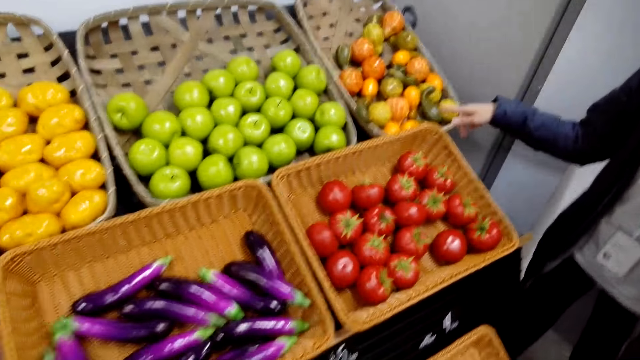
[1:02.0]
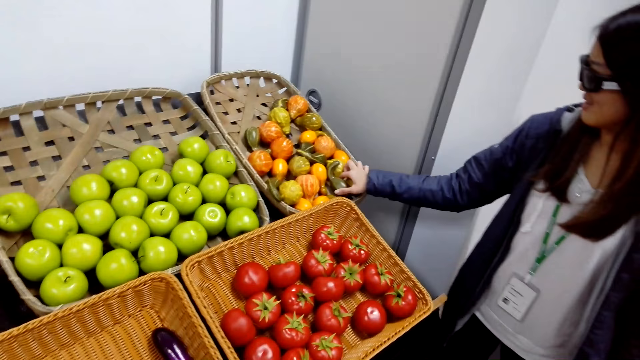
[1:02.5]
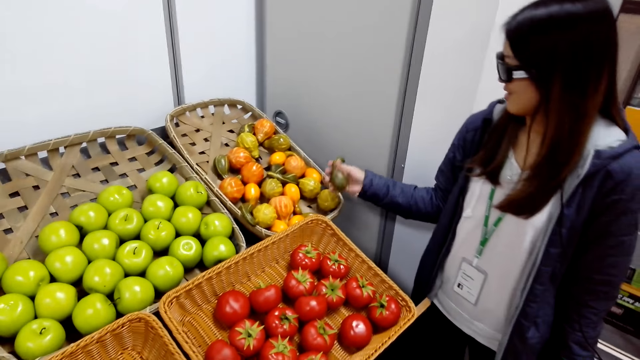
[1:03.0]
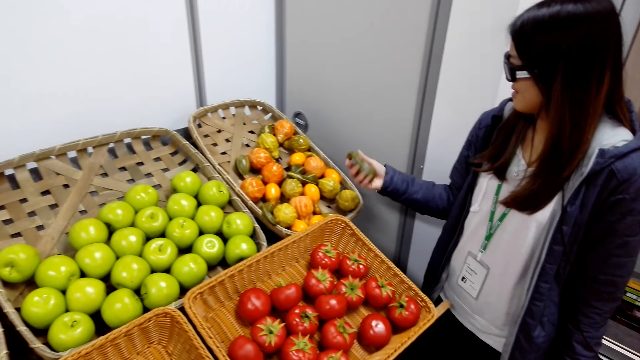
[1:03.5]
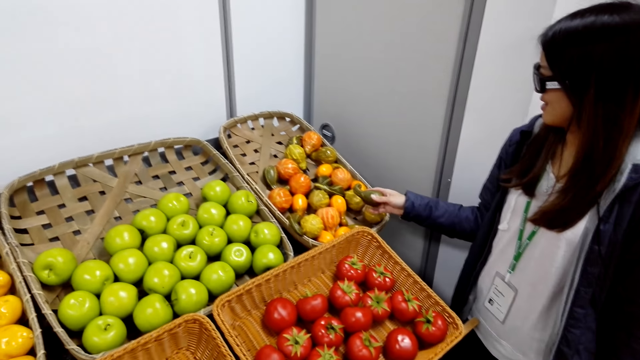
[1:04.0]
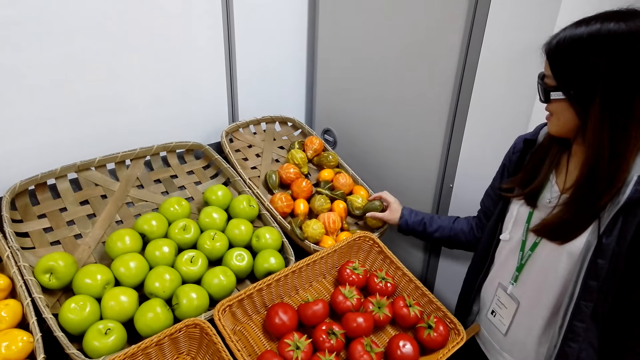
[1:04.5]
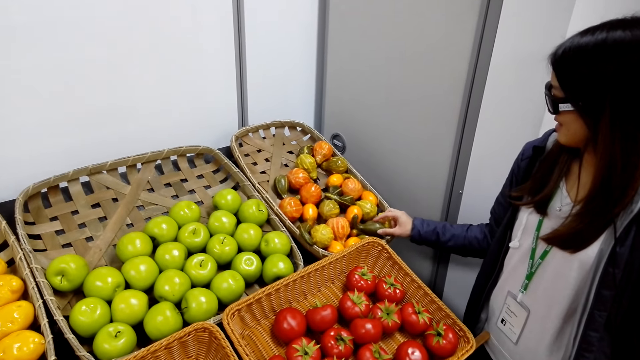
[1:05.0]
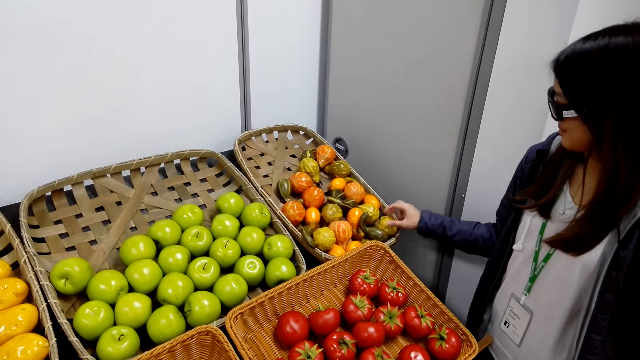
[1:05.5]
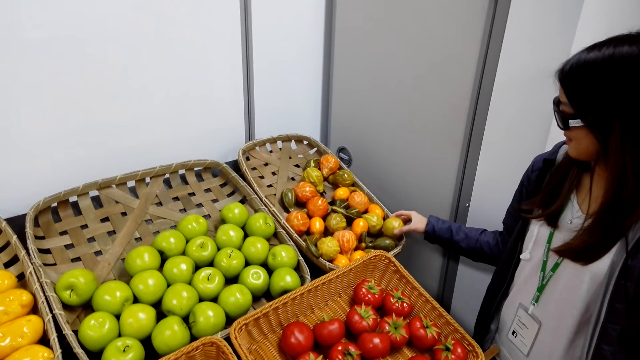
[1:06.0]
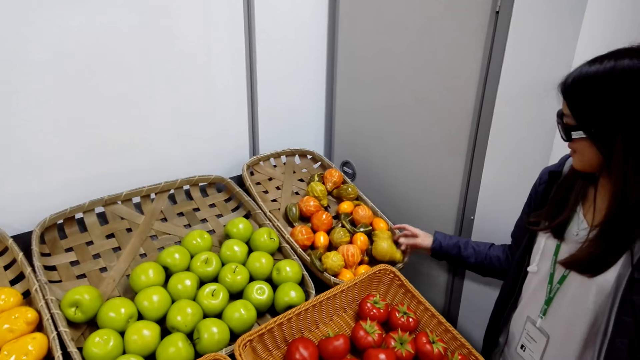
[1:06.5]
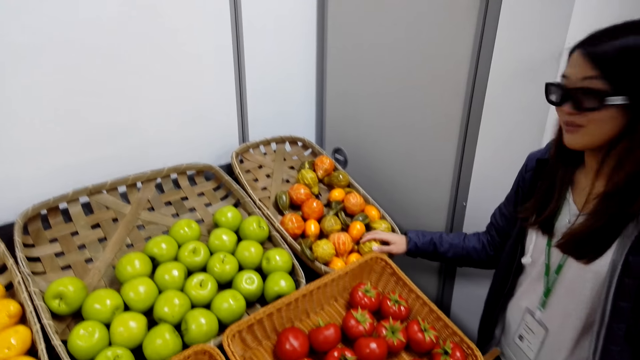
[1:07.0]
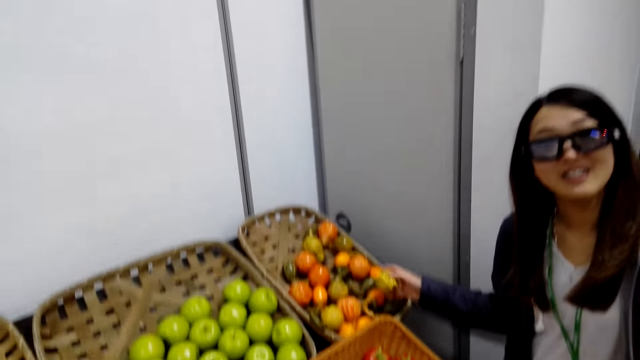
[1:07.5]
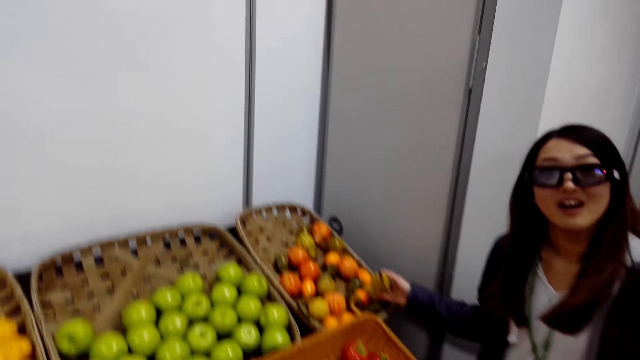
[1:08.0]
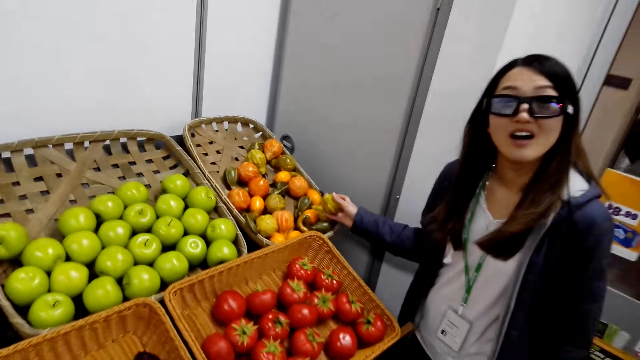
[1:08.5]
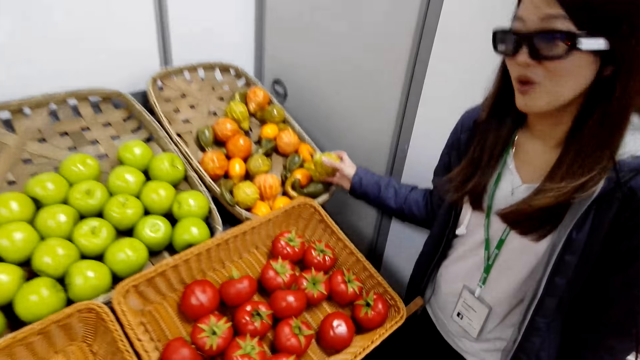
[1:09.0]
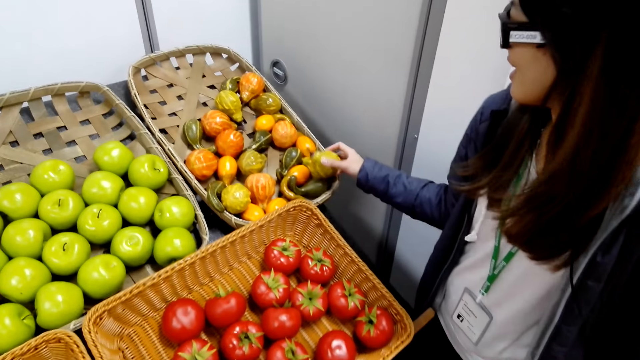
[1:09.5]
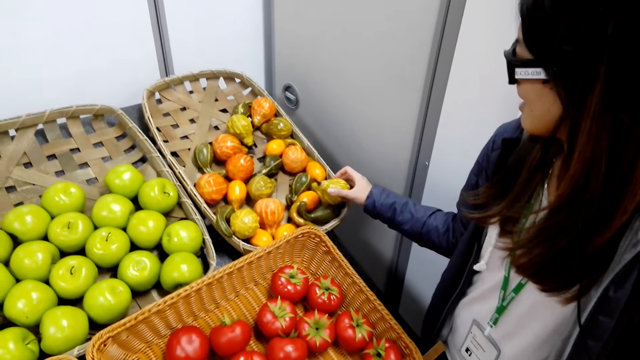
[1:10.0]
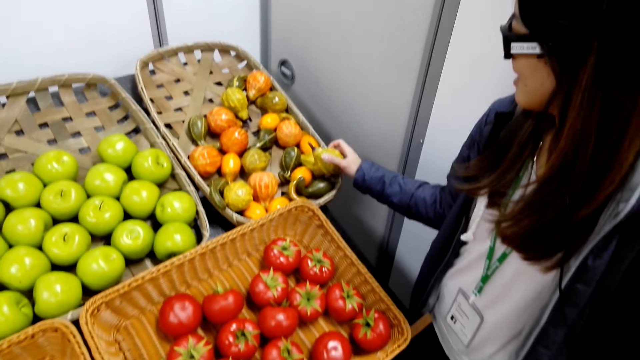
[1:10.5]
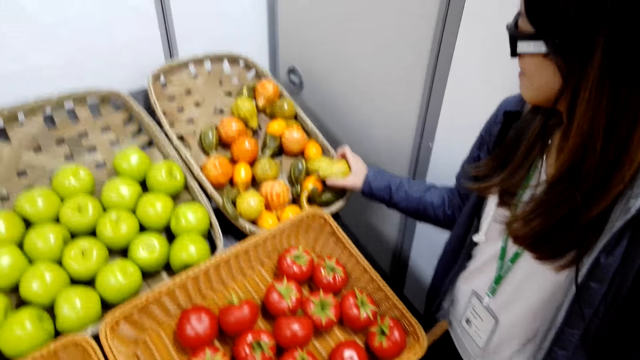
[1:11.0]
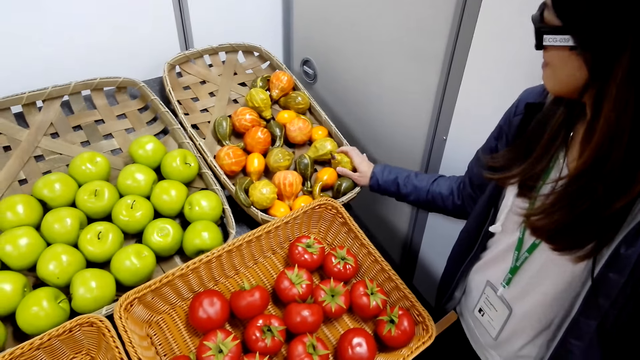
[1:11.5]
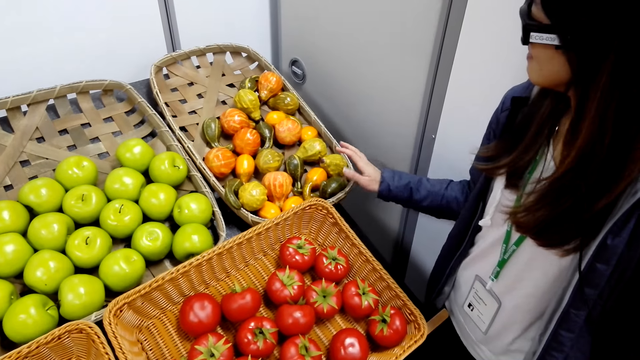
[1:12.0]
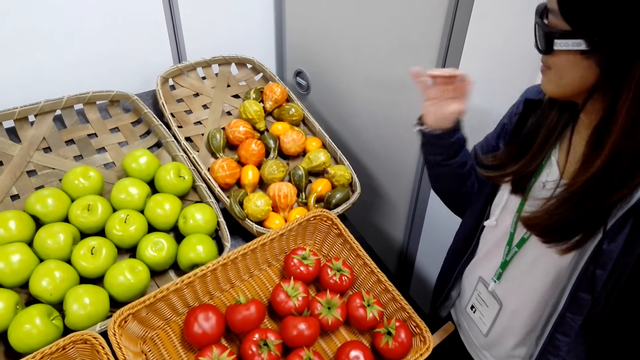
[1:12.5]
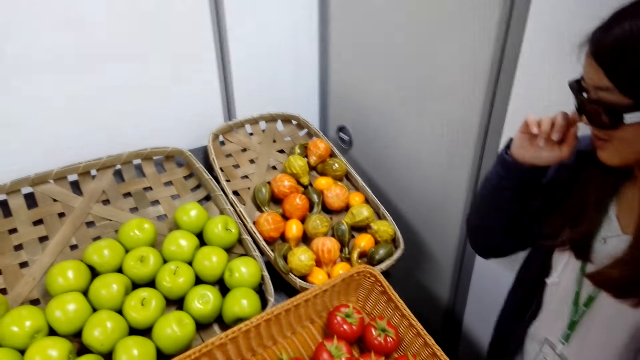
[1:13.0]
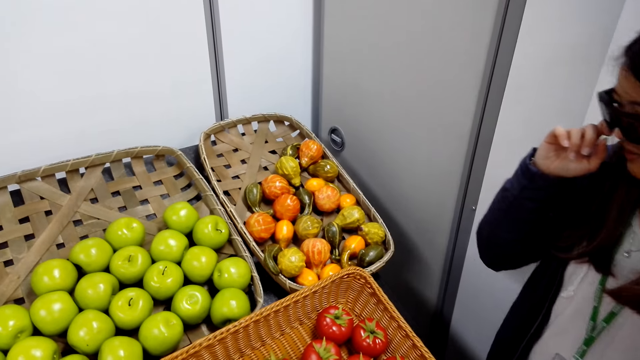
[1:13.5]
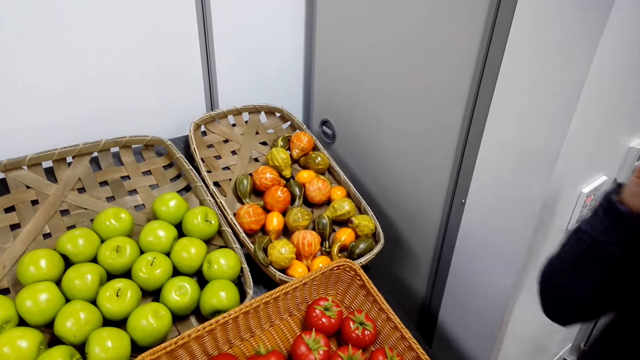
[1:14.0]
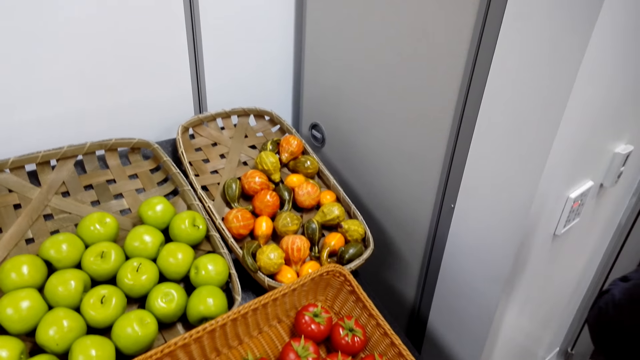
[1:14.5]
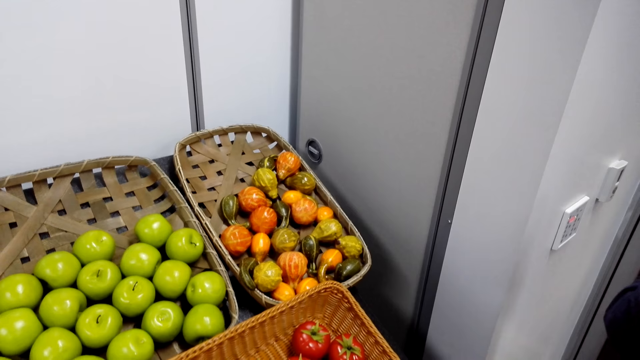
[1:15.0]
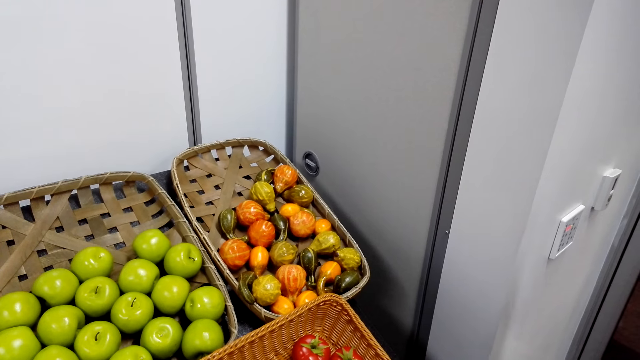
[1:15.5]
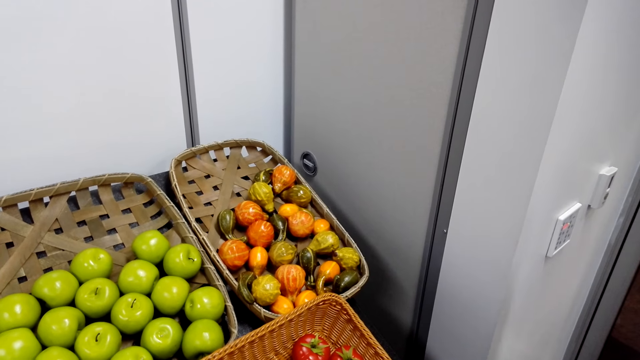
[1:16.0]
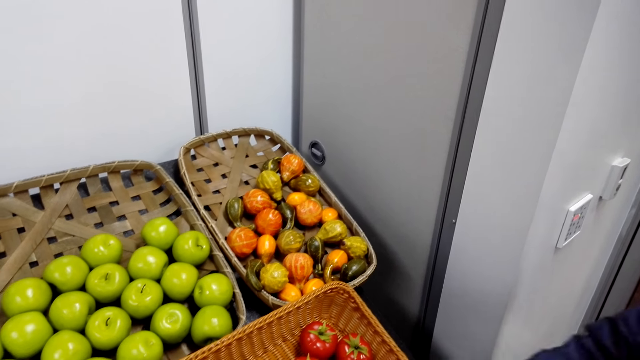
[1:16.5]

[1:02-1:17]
A lady moves her hand over the groceries. The lady touches a fruit on the basket and puts the fruit on the basket. The lady takes a swan gourd from the basket and drops the swan gourd in the basket. The lady holds the swan gourd in the basket. The lady speaks to the camera wearer. The camera wearer speaks to the lady. The lady puts the gourd in the basket. The lady lets go of the swan gourd. The lady rubs her face.

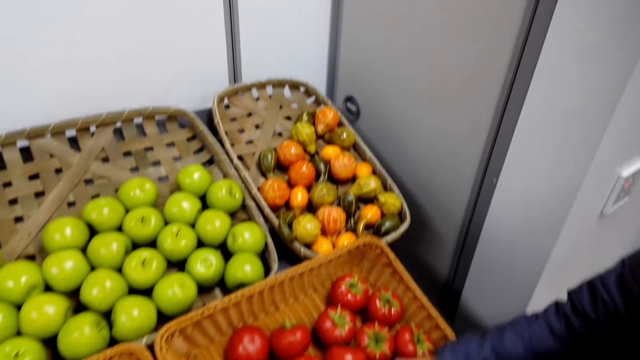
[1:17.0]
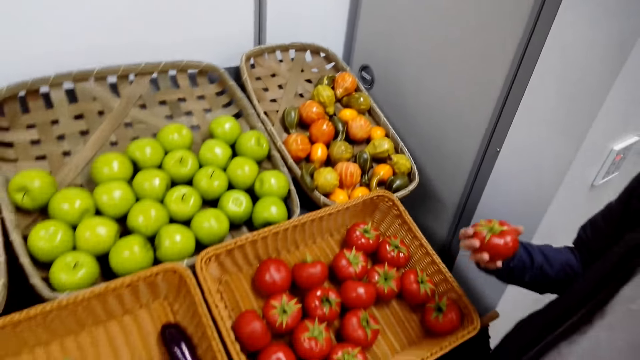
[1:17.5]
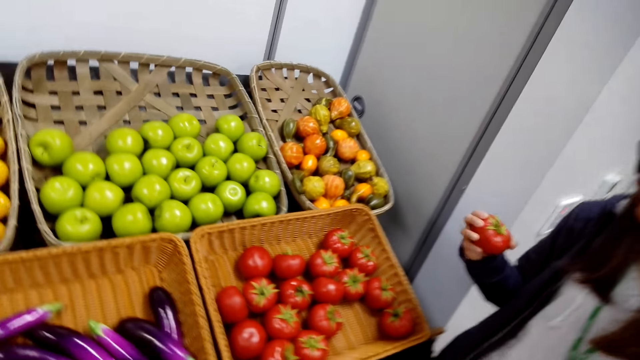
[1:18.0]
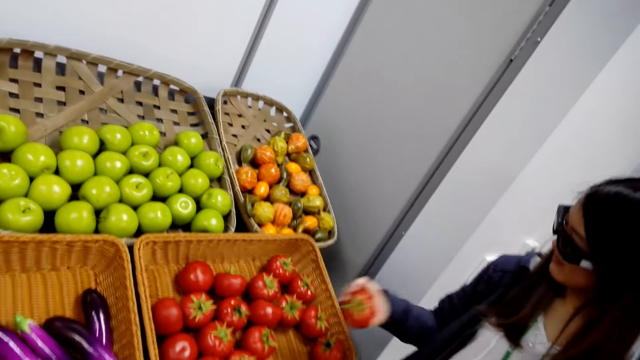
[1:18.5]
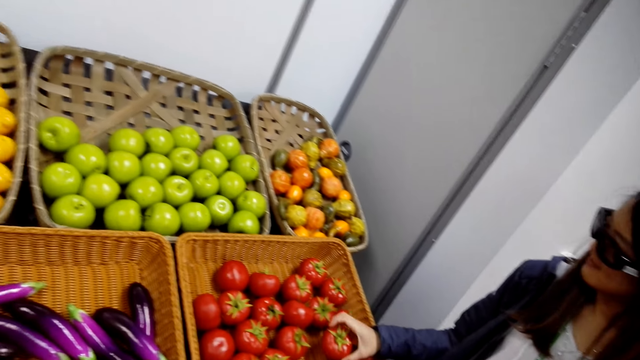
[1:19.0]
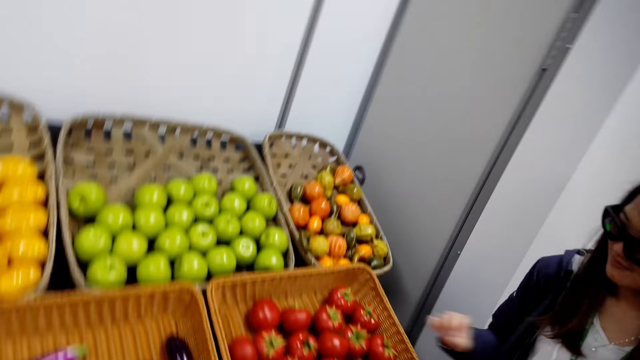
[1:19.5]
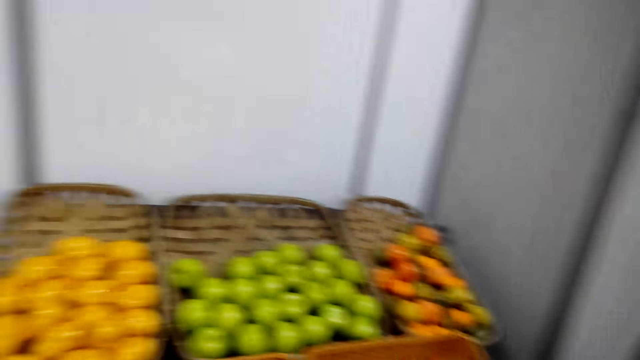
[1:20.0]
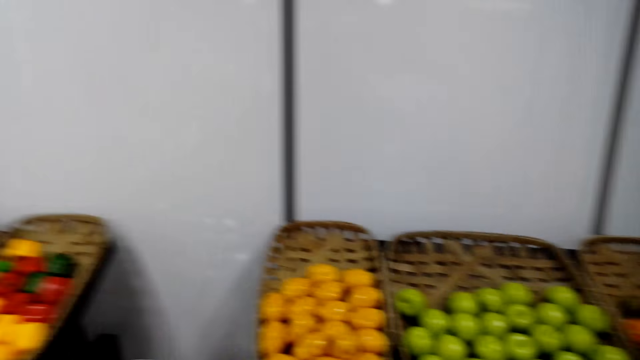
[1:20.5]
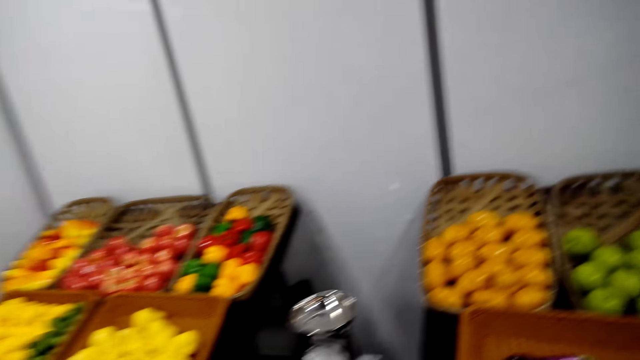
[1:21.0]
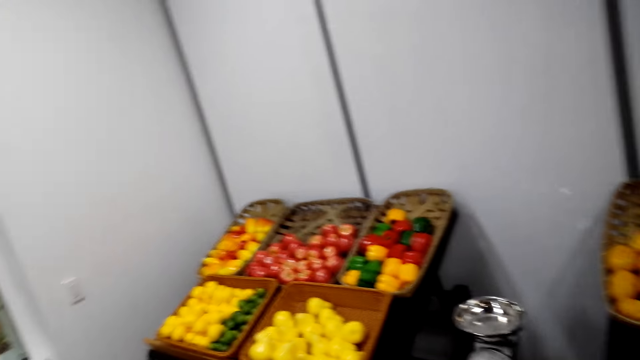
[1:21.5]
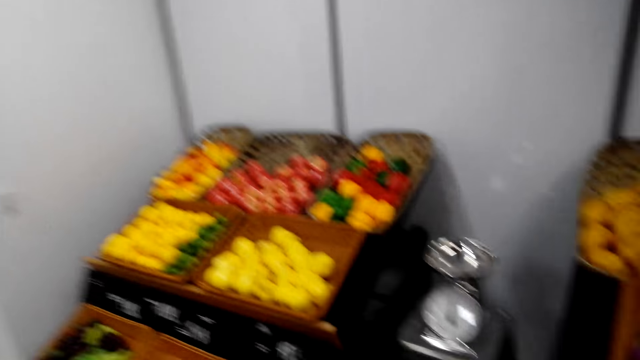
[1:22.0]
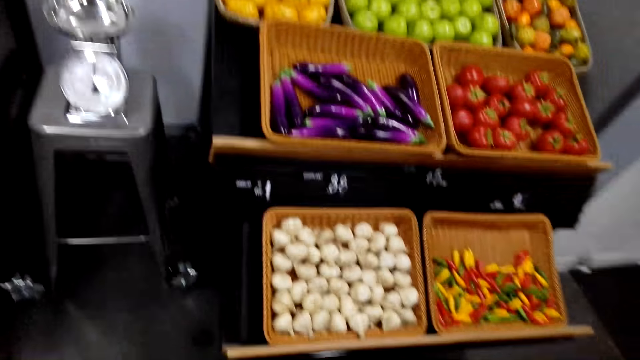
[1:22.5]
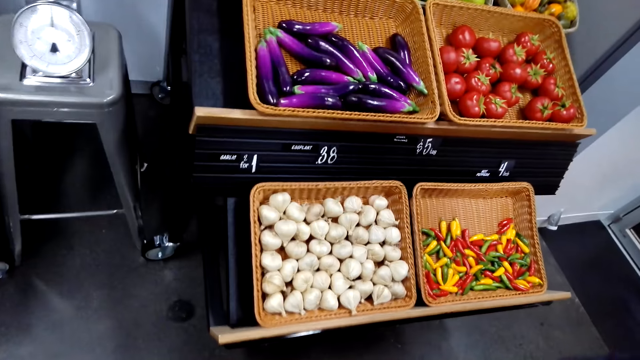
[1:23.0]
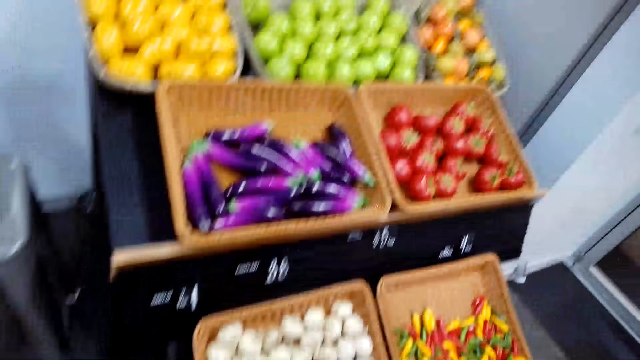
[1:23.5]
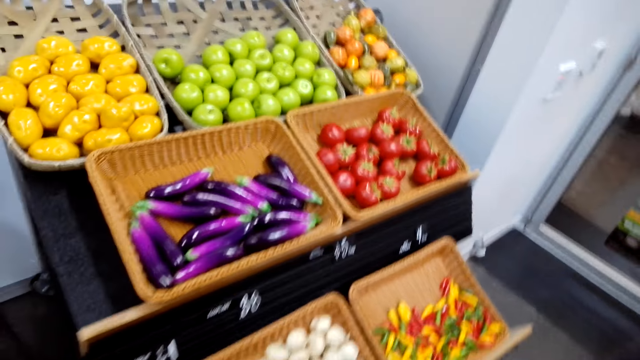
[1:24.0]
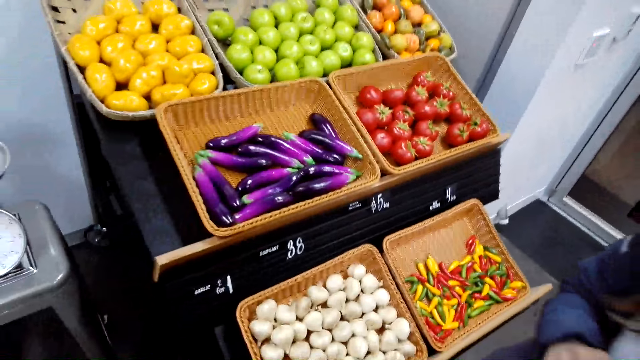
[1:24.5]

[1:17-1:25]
A lady picks up a tomato from a basket. The camera wearer drops the tomato on the basket. They speak. They move.
